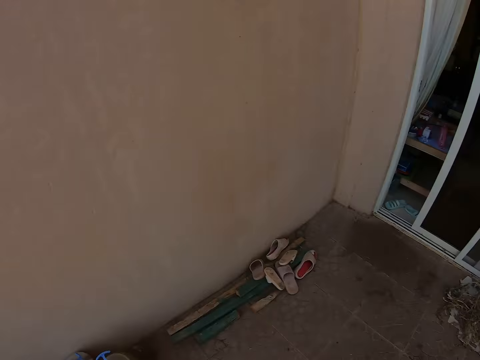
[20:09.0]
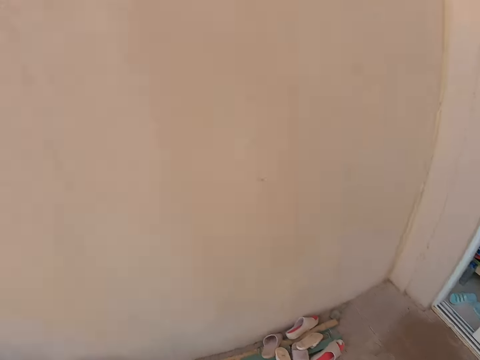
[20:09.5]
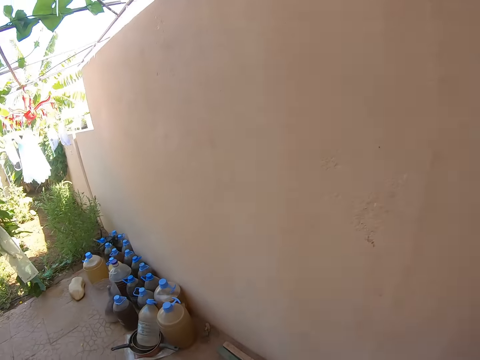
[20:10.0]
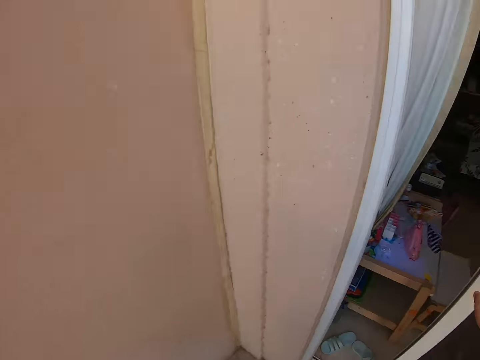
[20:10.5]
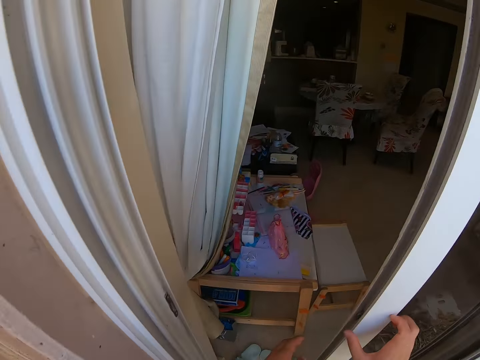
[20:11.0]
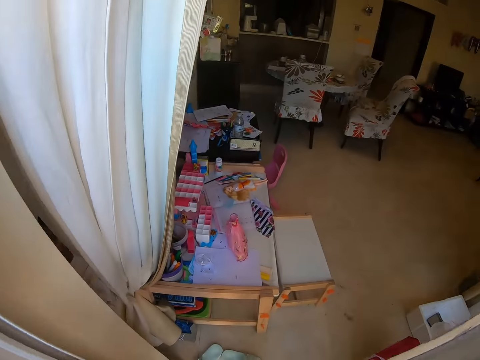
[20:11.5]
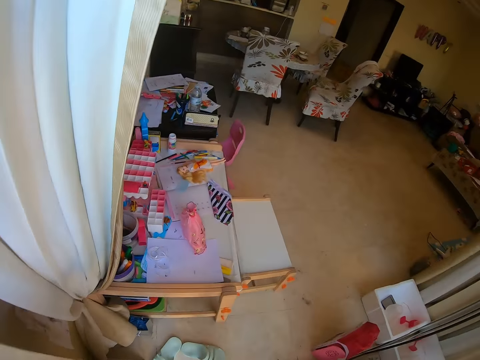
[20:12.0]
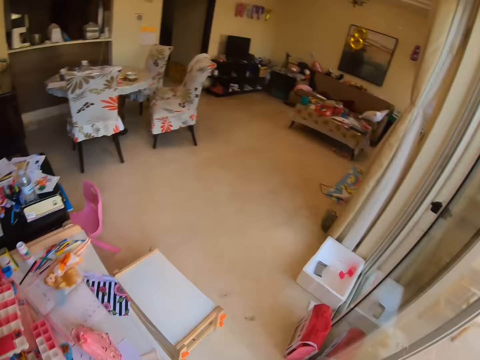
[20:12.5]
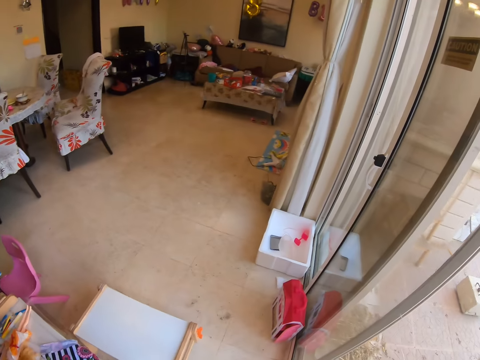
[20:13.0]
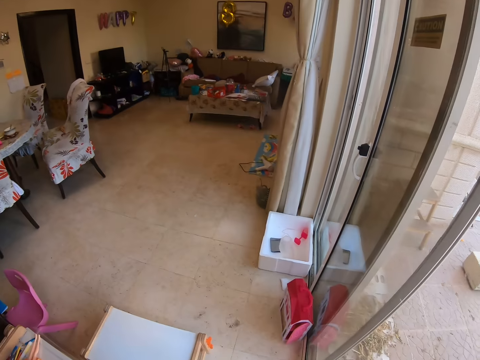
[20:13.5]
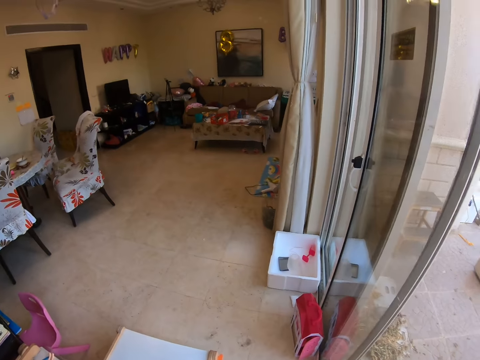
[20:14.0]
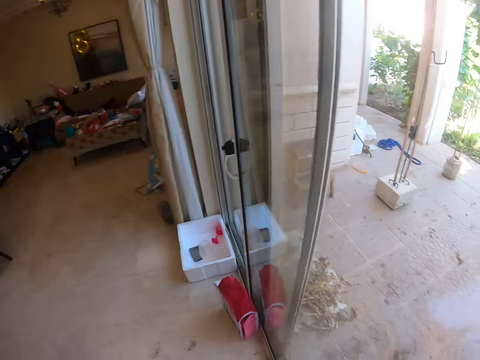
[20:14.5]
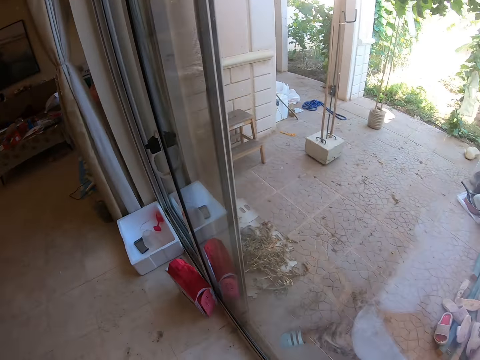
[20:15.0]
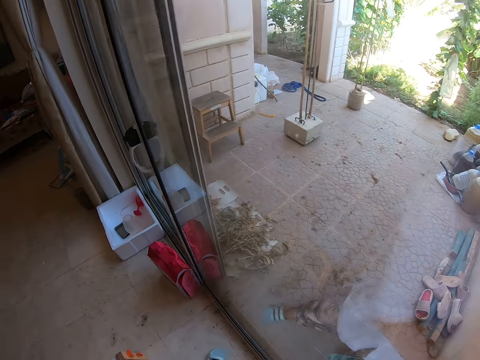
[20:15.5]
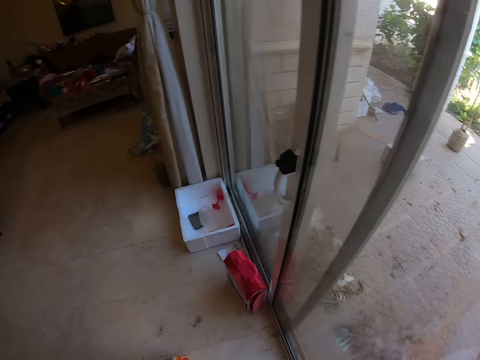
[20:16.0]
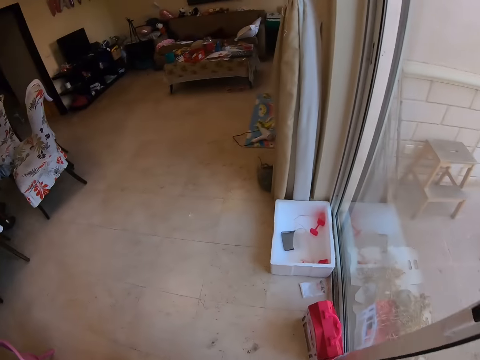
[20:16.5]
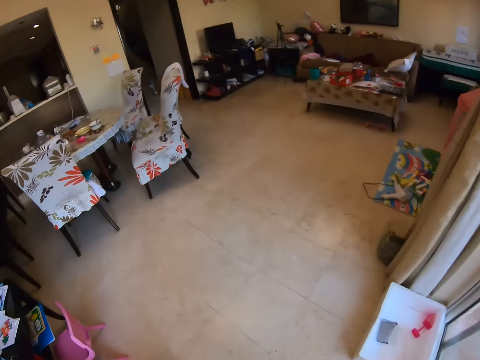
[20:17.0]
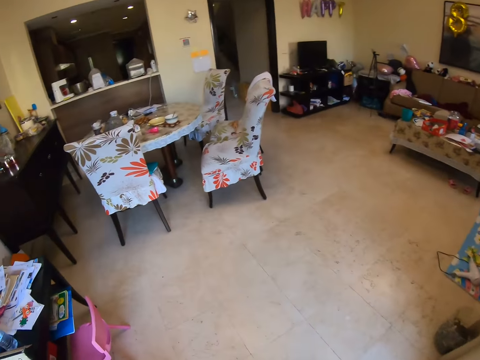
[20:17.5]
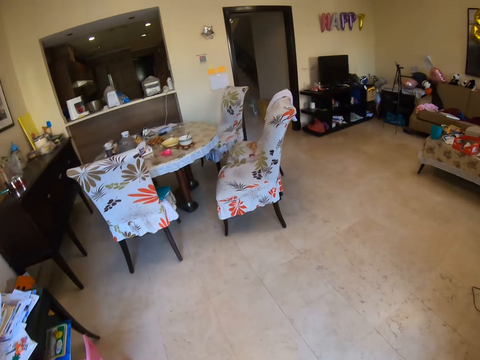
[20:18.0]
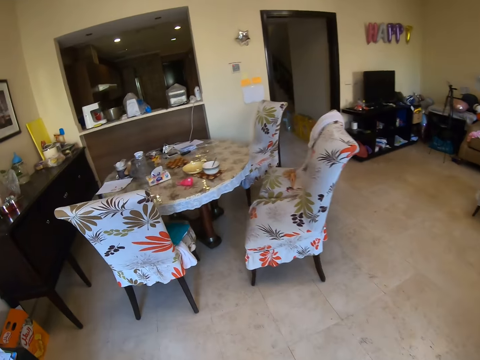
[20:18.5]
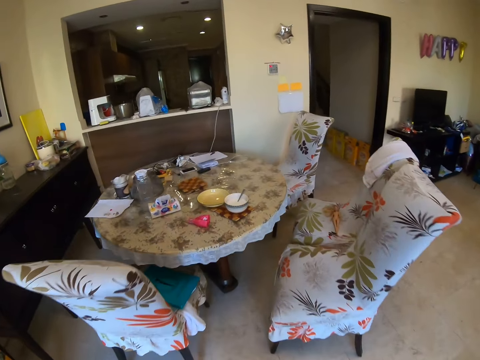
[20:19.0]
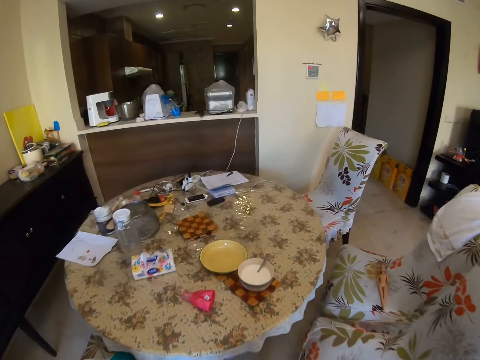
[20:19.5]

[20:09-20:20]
The camera wearer walks around the compound. They open the door with a hand. They are going back to the house. They close the door with a hand. They walk around the house. They are sliding the door from inside.

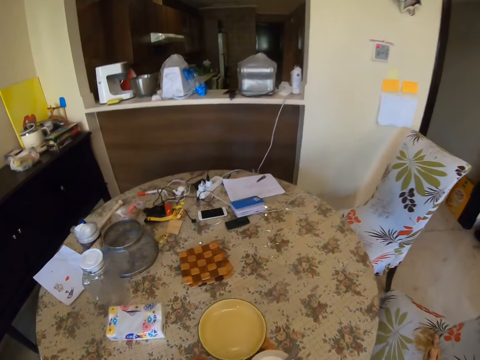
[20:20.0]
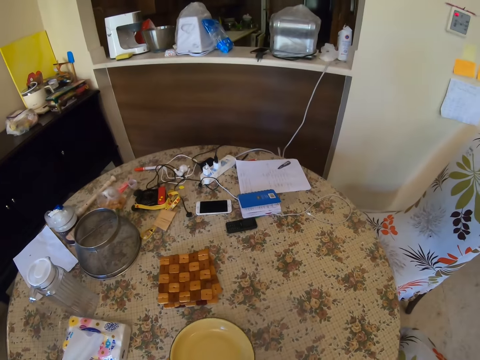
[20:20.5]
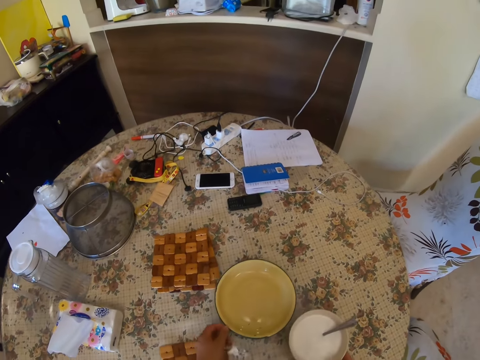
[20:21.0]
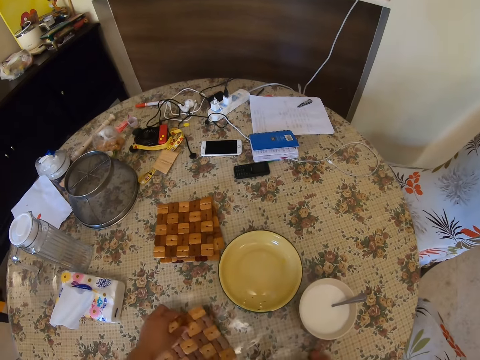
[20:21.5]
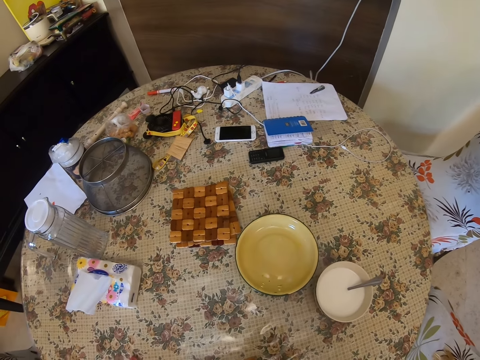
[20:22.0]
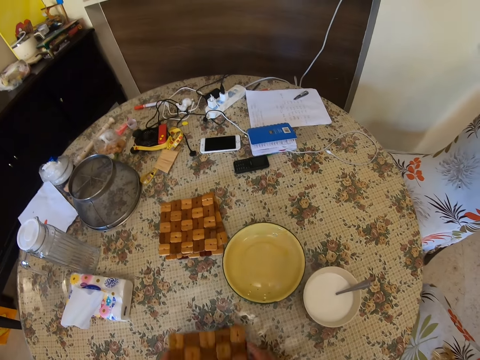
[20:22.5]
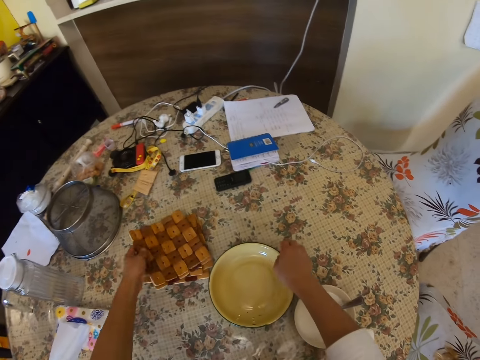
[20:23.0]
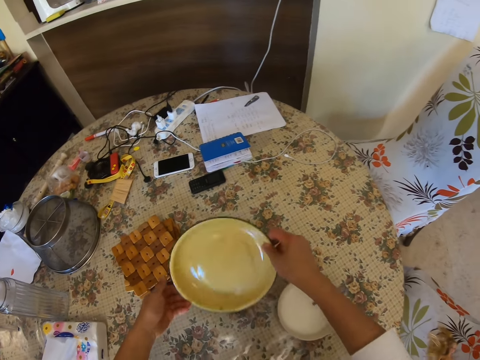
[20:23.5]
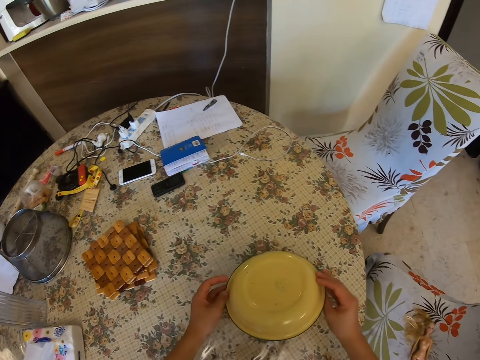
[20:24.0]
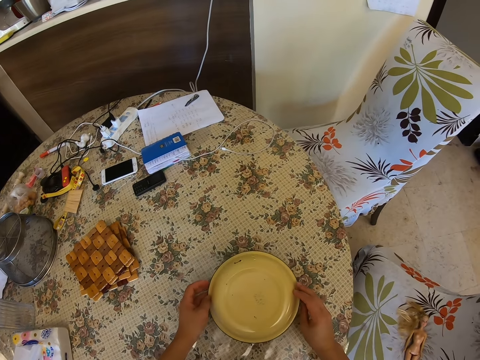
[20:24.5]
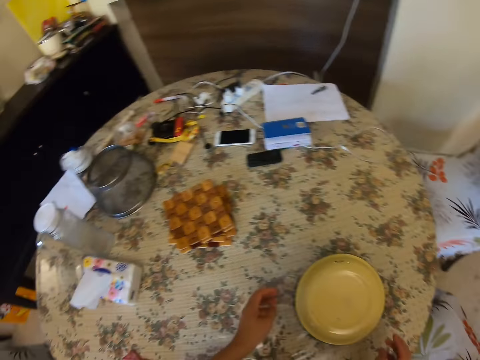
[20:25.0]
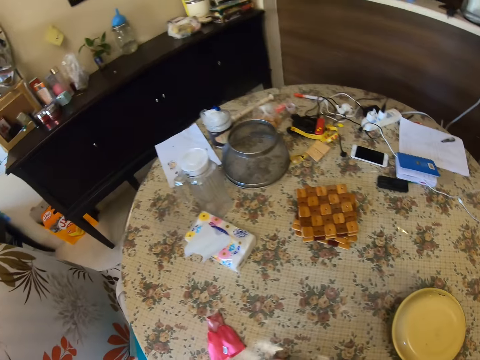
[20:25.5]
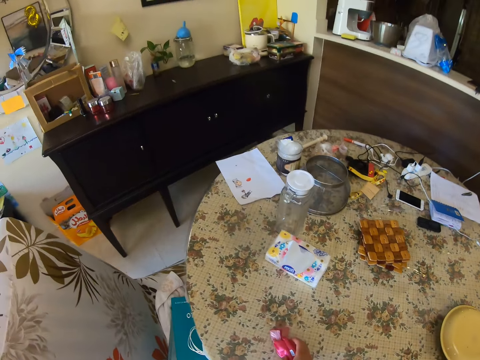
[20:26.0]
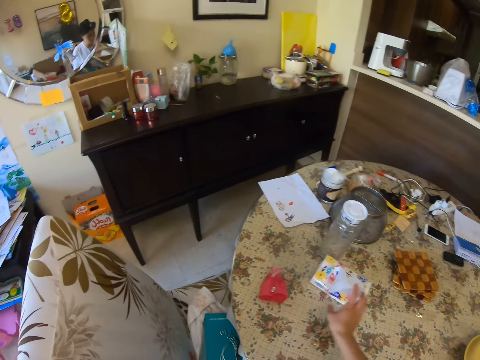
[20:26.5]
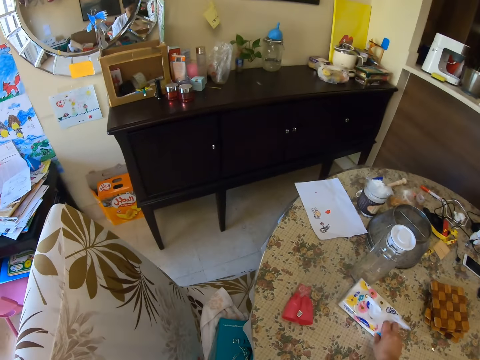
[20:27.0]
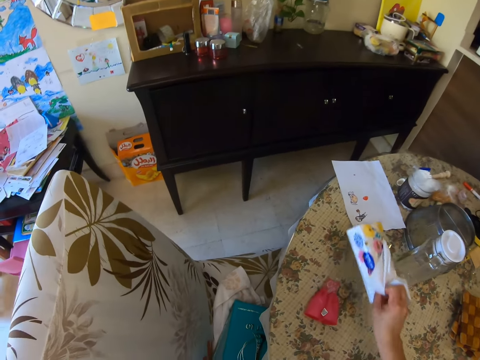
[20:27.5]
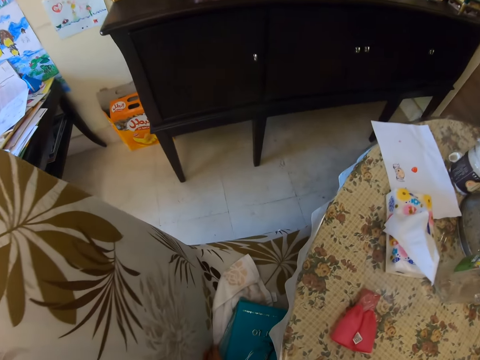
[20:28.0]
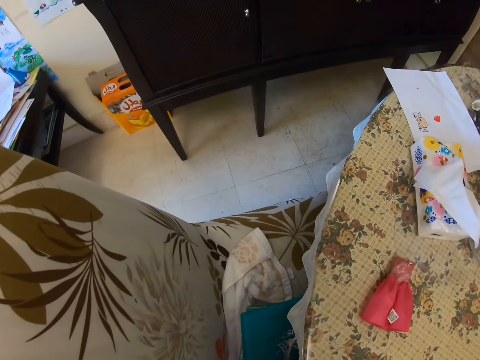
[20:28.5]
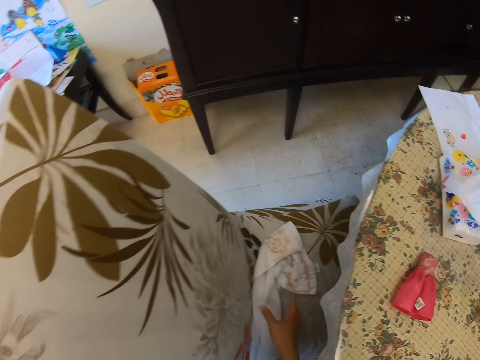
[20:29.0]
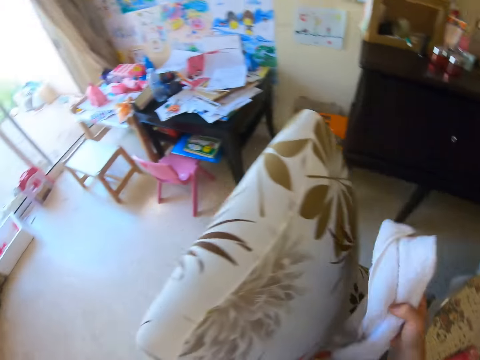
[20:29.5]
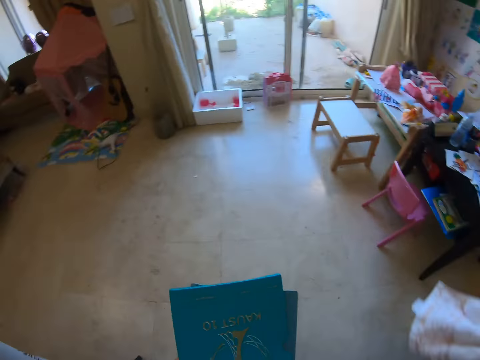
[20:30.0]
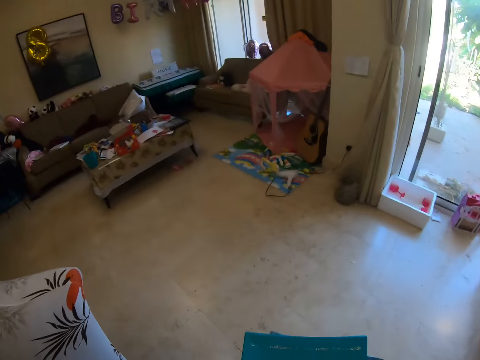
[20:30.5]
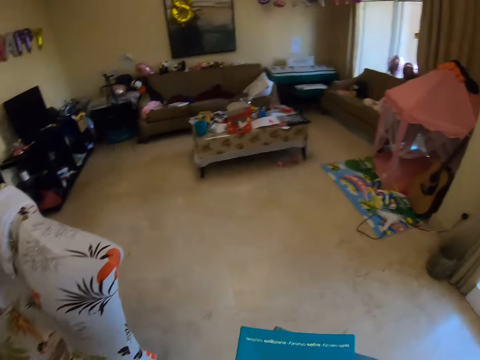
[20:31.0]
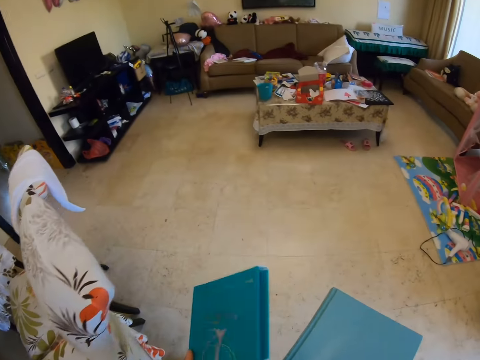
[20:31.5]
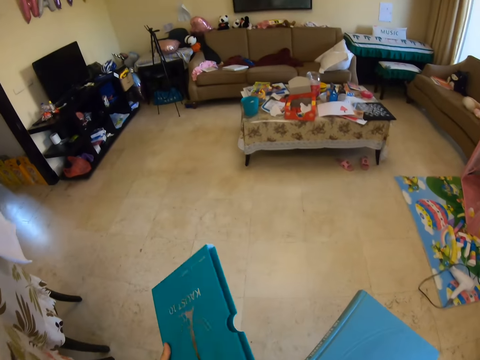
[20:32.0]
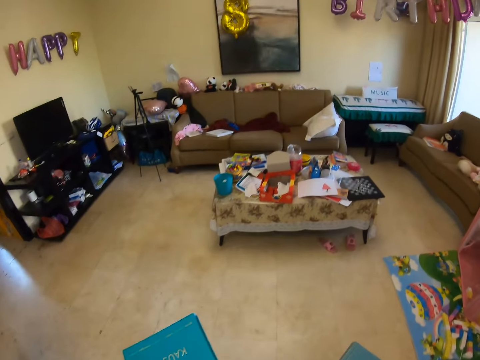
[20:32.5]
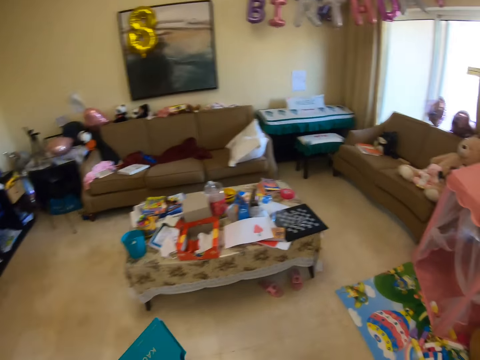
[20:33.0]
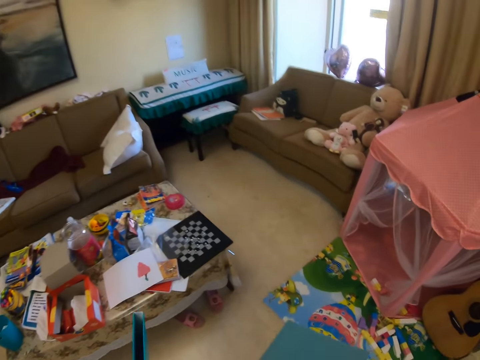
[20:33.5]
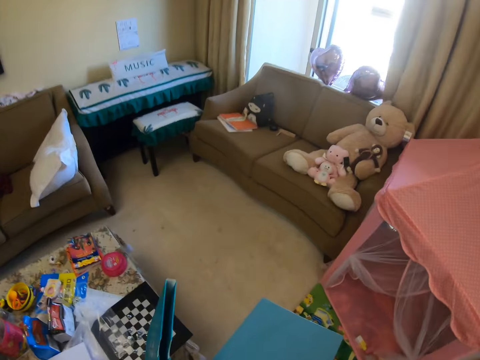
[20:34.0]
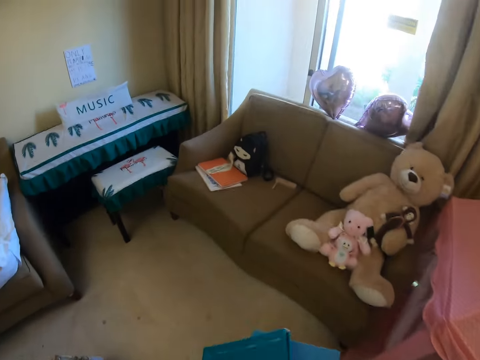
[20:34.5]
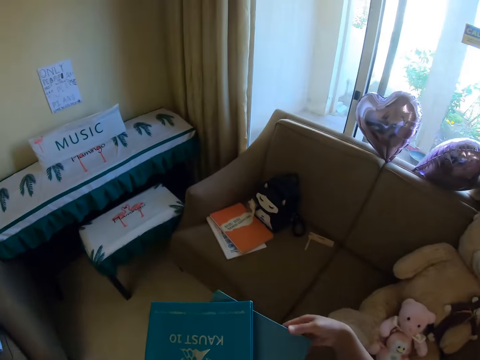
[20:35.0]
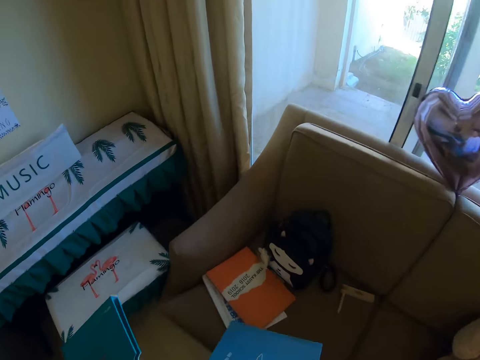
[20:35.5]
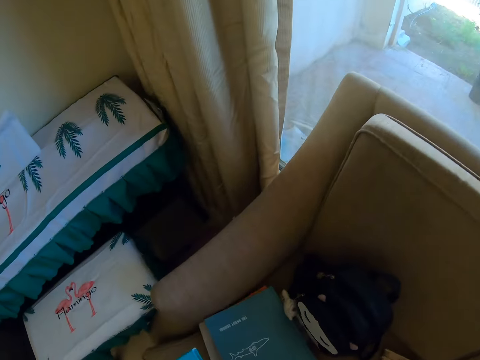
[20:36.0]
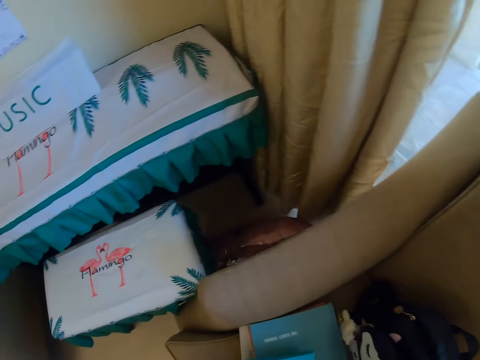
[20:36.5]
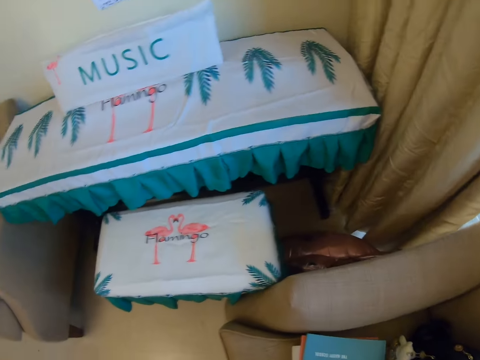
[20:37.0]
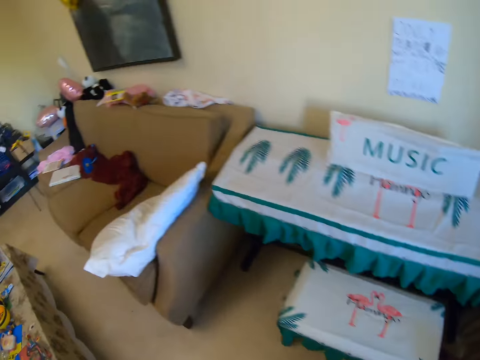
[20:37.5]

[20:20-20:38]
The camera wearer moves a plate aside. They move a bowl aside and pick up a coaster with a hand. They are putting plates on the table. They are arranging table mats. They place the coaster aside. They pick up the plate with a hand. They are covering the bowl with the plate. They drop paper aside. They move wipes aside. They are dropping a tissue box on the table. They pick up something. They are picking up table cloths. They walk around the house. They hold books or files with hands. They place the books on the couch. They are arranging the files on the sofas. They walk around the house.
